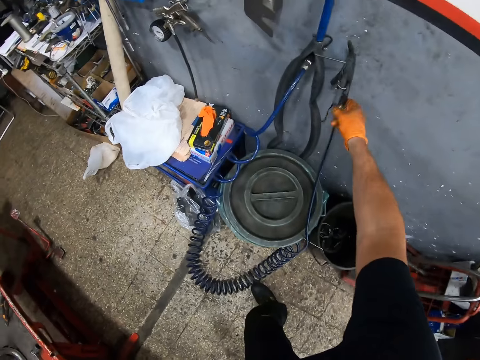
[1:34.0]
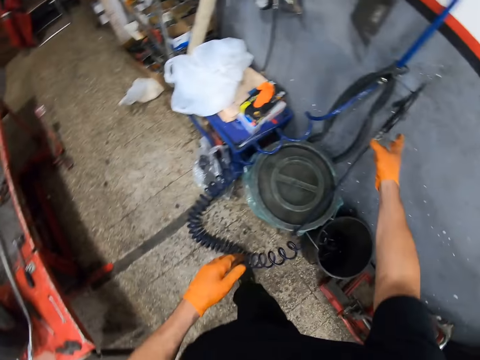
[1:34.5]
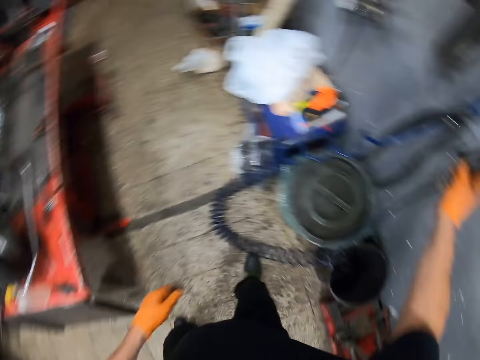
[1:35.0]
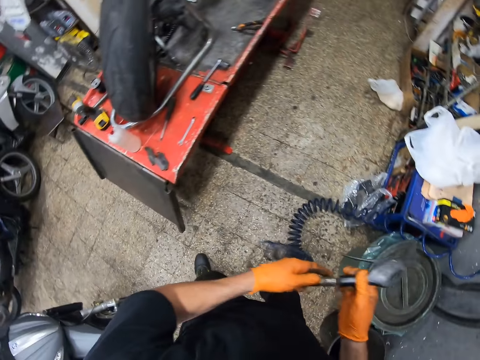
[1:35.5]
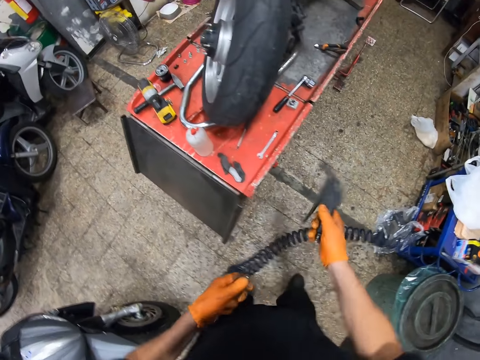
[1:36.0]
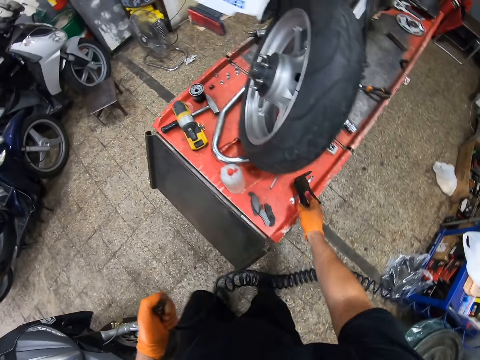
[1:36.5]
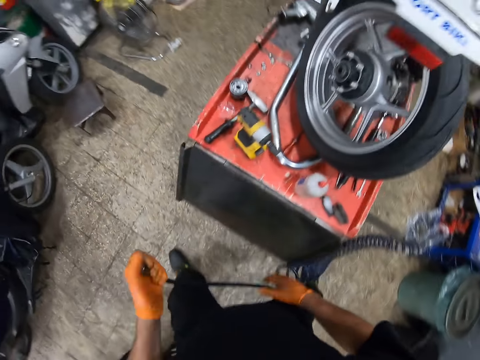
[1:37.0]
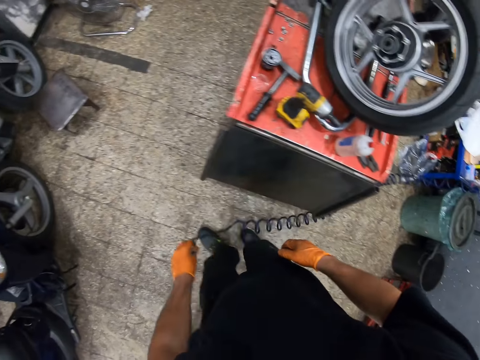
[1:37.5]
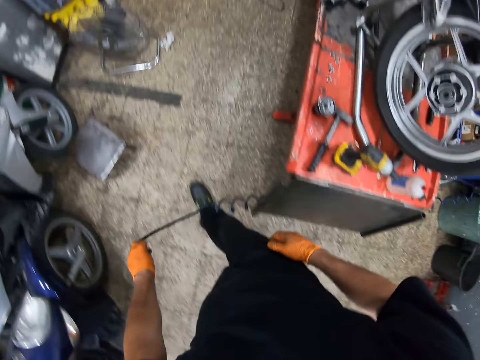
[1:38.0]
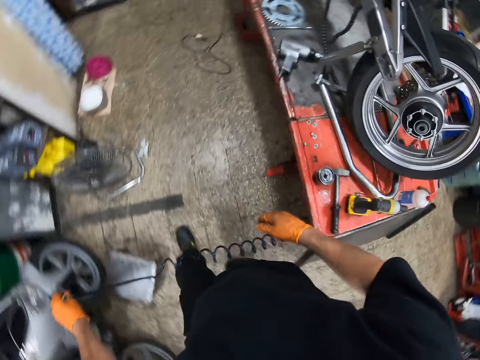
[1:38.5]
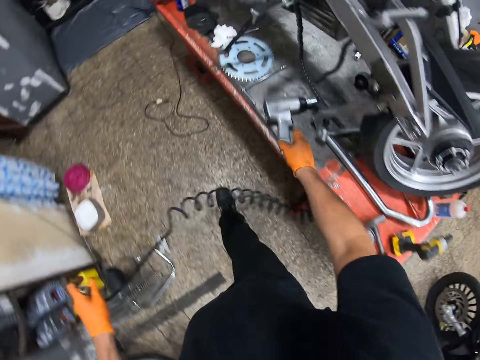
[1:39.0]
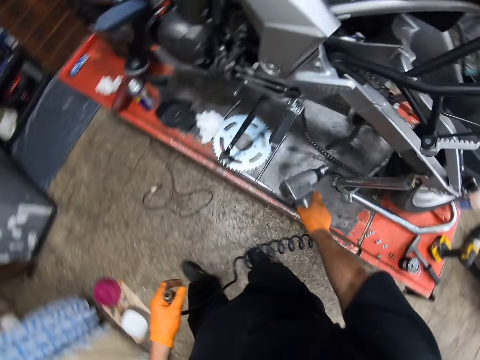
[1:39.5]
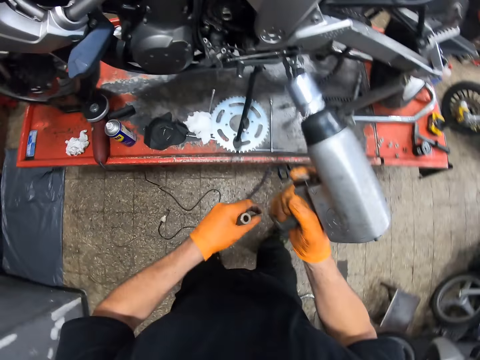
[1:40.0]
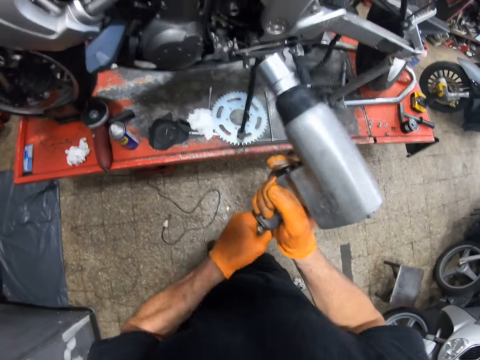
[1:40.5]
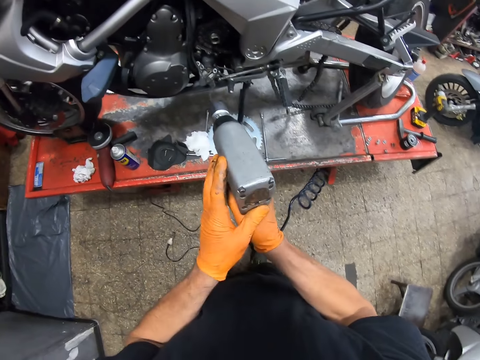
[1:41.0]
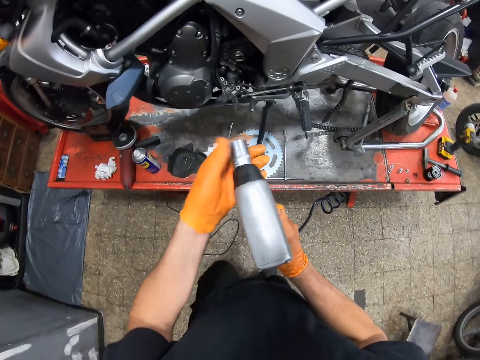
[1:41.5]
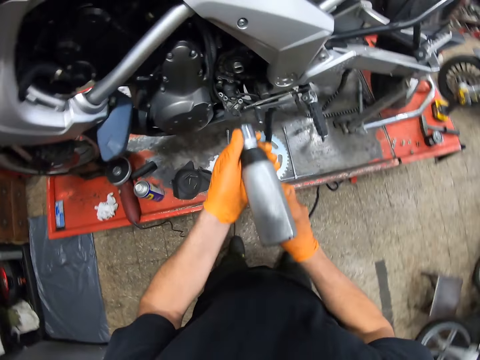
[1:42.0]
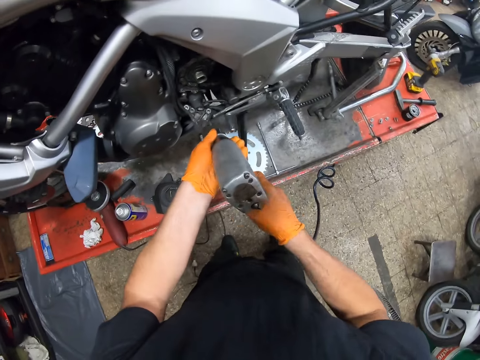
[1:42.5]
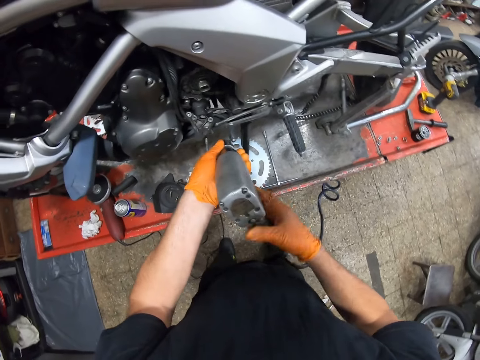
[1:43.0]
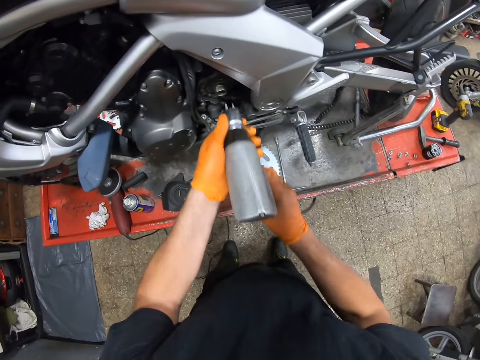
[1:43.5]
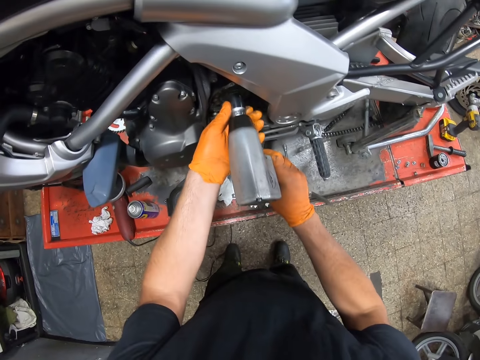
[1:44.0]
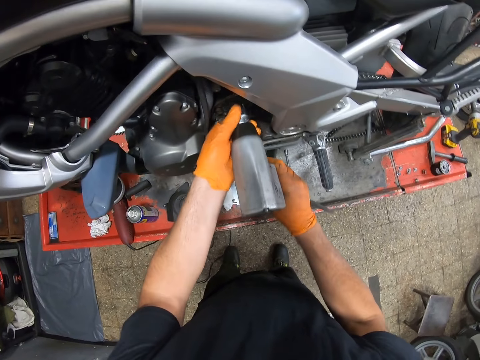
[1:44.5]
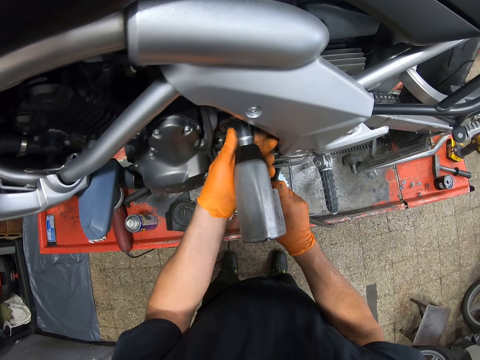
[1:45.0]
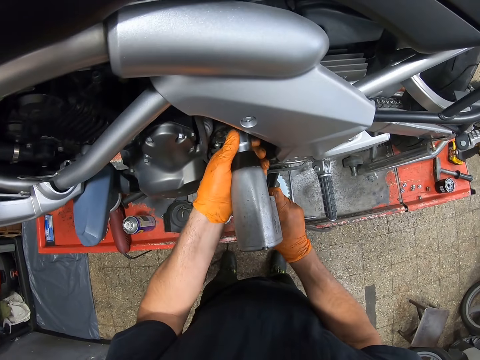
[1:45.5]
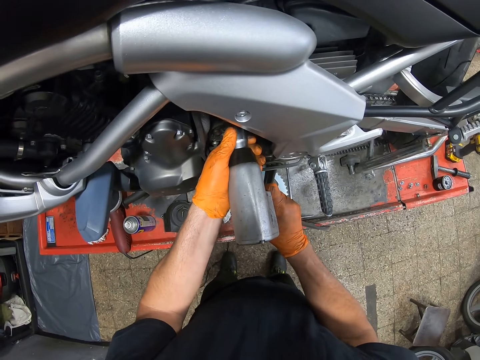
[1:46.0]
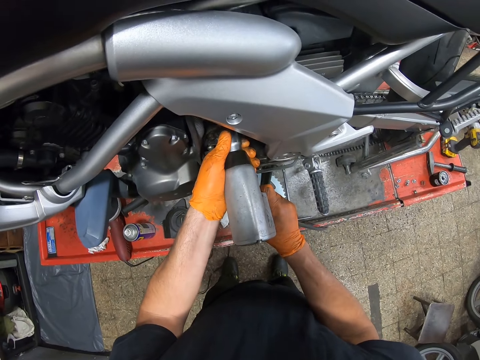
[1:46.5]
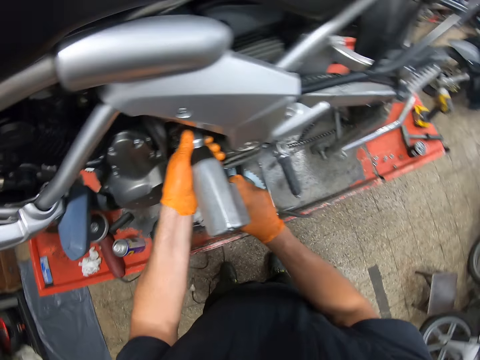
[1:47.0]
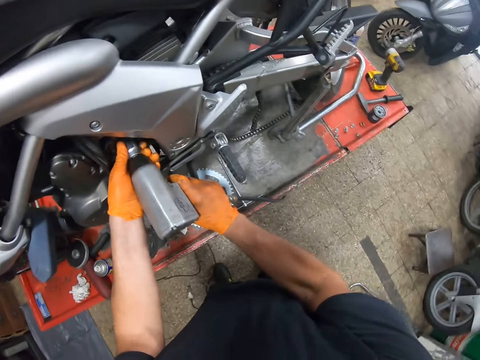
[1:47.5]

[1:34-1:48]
The camera wearer picks up an air pump with his right hand. He holds the air pump pipe with his left hand and the air pump nozzle with his right hand. He detaches the nozzle of the air pump with both hands. He drops the nozzle of the air pump onto the car lift with his right hand. He walks with the pressure pipe. He picks up a bolt and nut tightener from the car lift with his right hand. He attaches the bolt and nut tightener to the air pump pipe with both hands. He tightens the nut in the motorcycle part with the bolt and nut tightener in both hands.

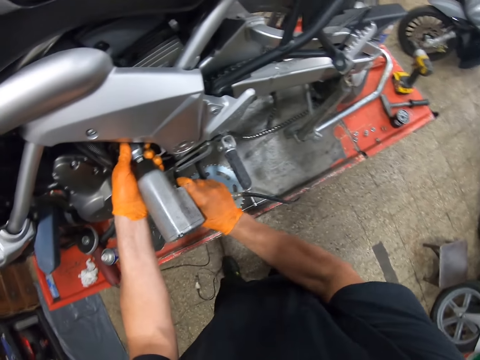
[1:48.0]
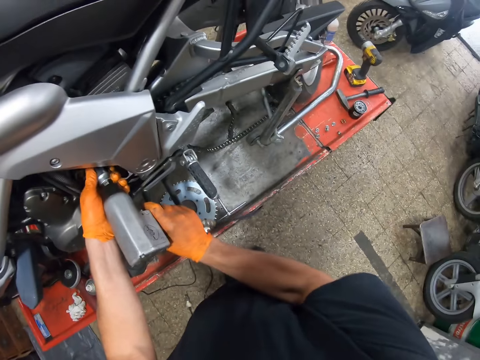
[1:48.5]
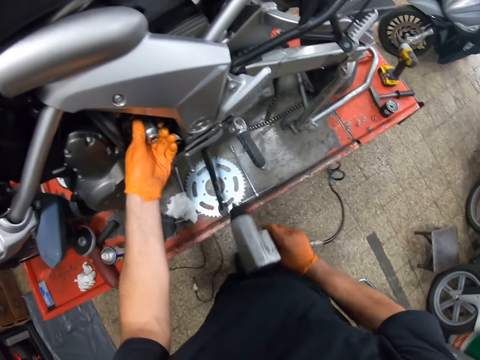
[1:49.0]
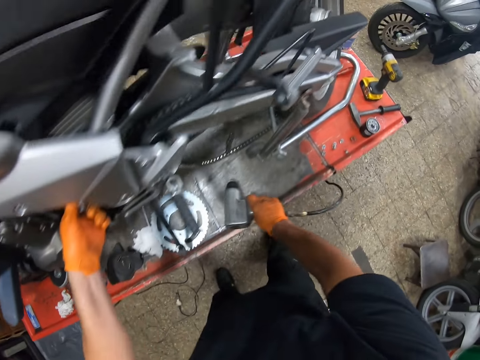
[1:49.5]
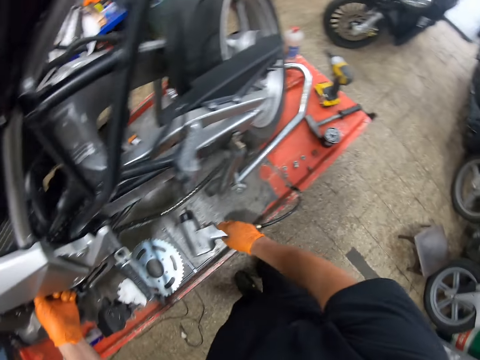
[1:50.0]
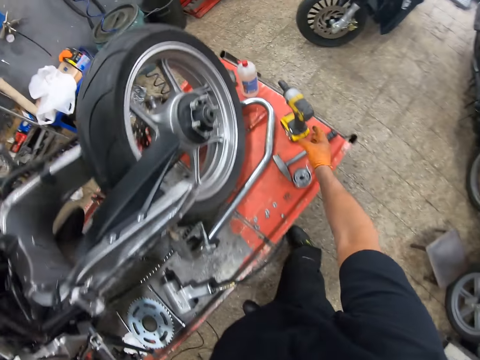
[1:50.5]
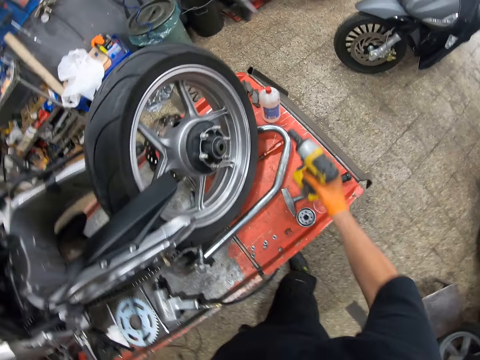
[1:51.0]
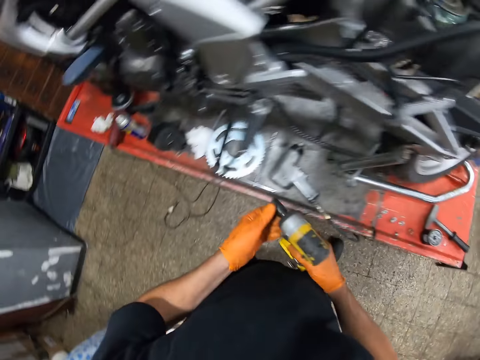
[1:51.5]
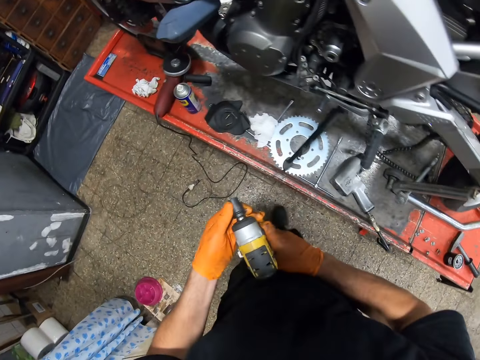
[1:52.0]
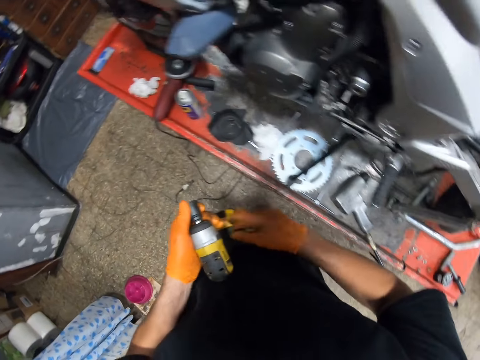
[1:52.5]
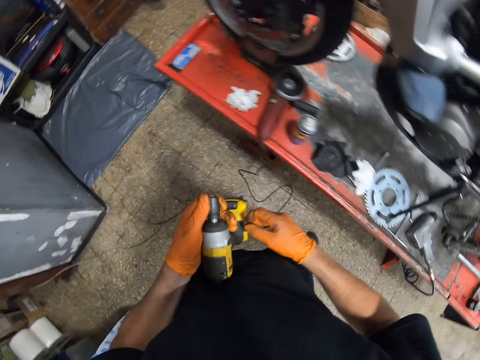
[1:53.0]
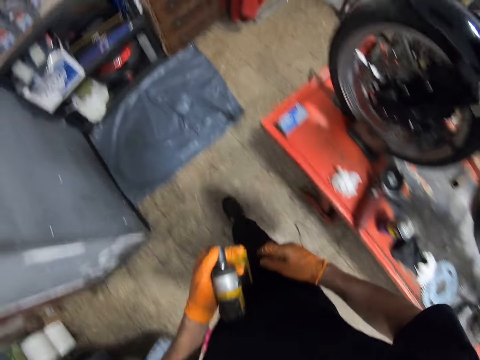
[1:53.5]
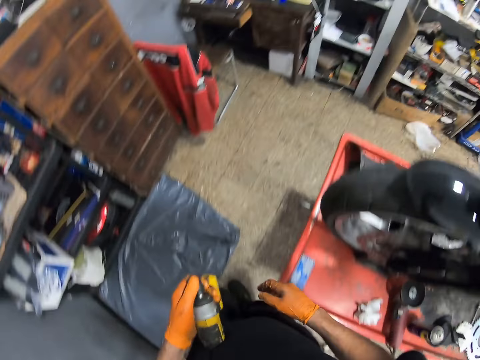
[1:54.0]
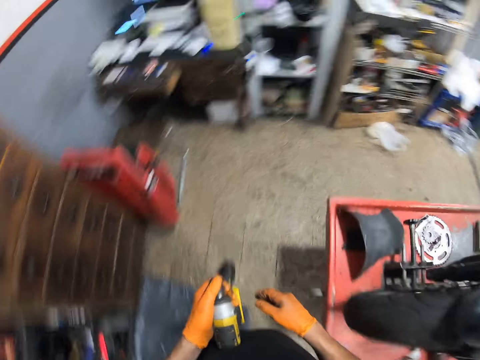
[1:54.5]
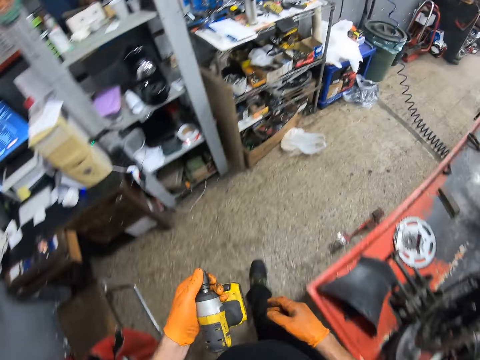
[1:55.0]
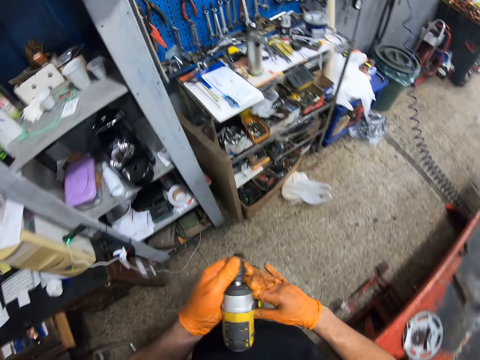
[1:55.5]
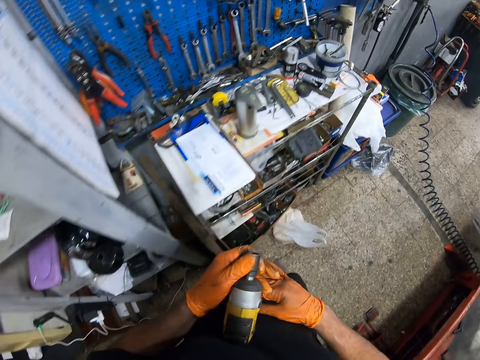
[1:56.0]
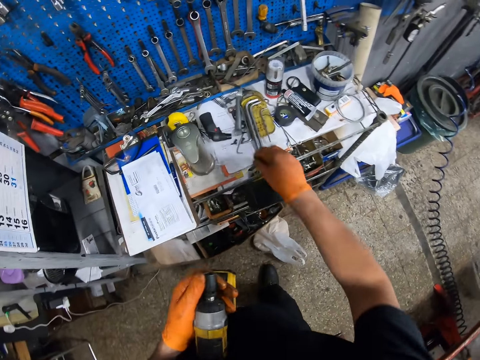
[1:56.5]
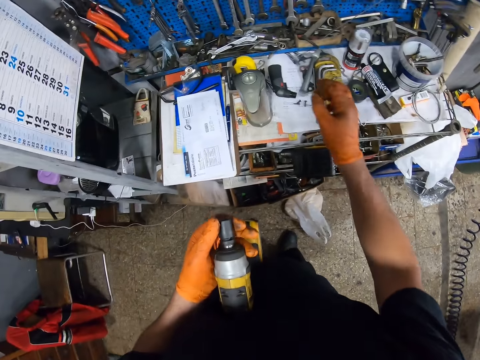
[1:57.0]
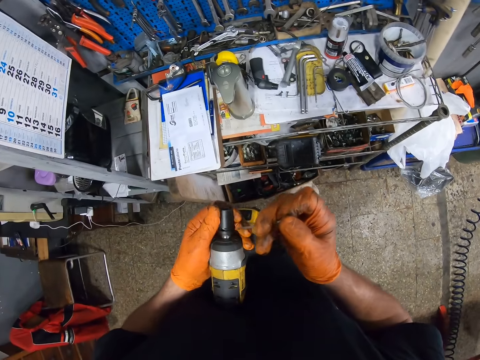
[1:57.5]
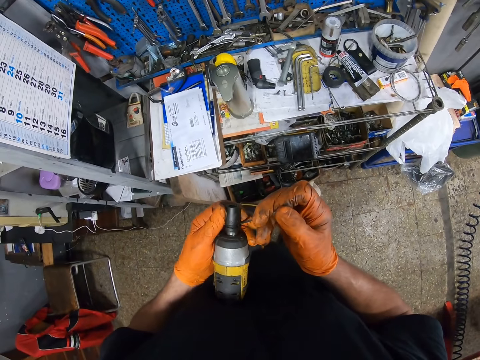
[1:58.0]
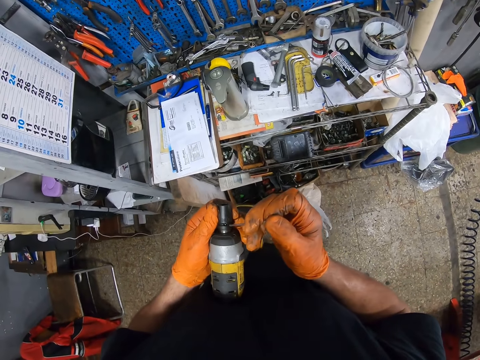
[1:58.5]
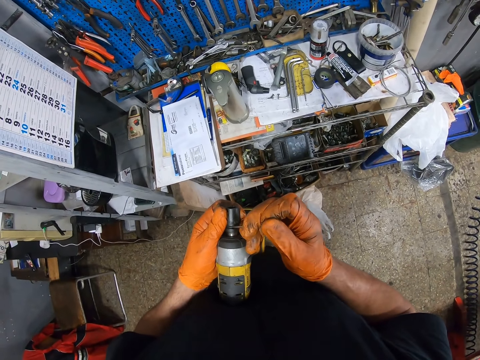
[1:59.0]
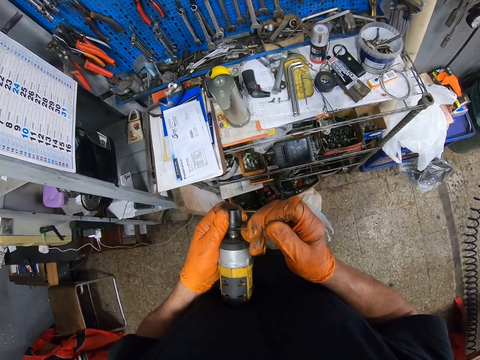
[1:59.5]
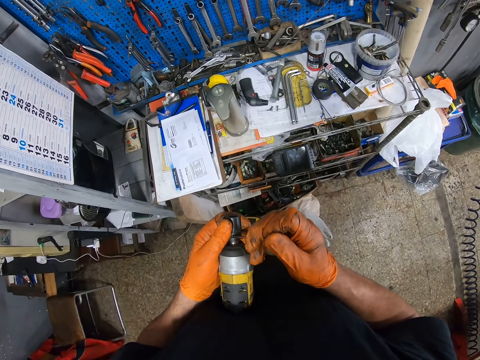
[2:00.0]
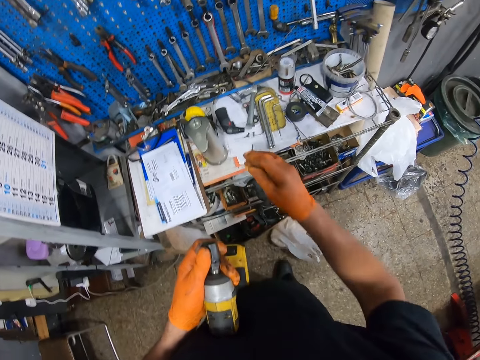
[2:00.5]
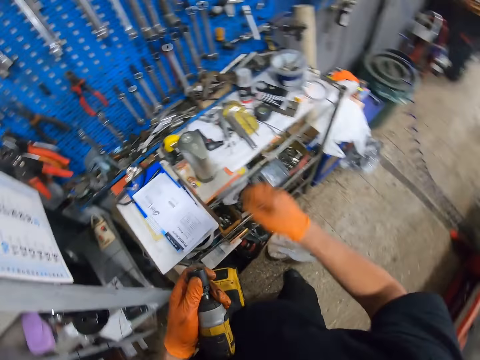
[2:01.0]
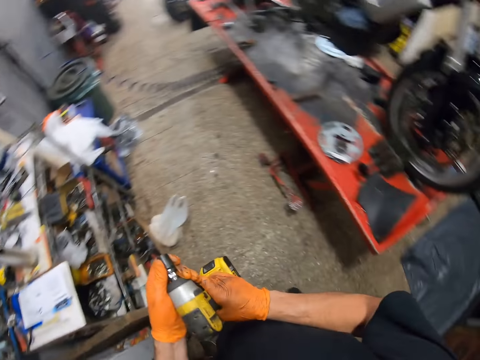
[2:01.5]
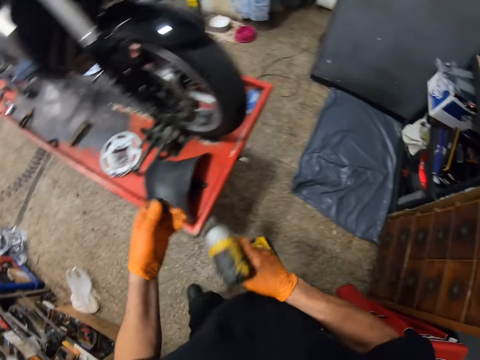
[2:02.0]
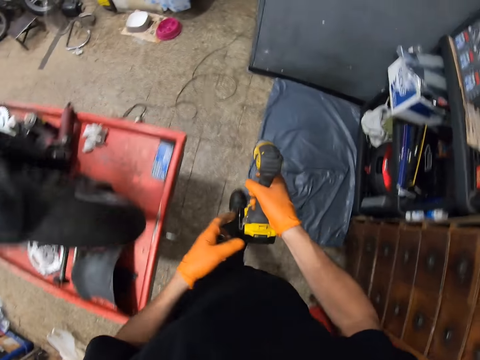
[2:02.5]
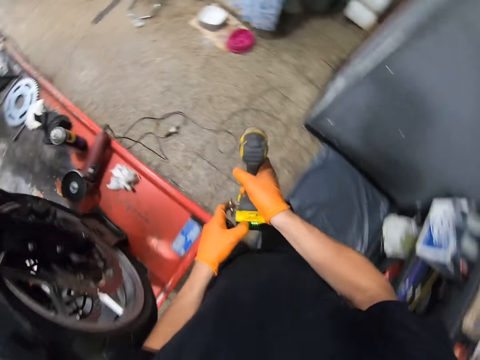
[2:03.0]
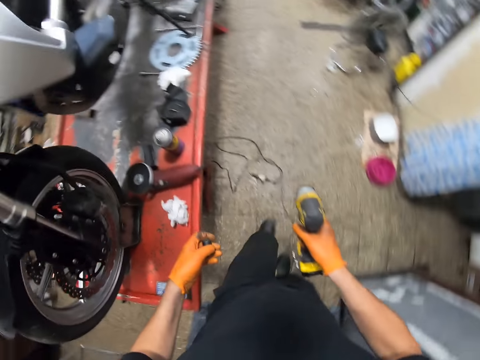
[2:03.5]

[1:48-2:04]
The camera wearer holds the motorcycle part with his left hand. He drops the bolt and nut tightener onto the car lift with his right hand. He picks up a hand drilling machine from the car lift with his right hand. He passes the hand drilling machine to his left hand. He walks around. He holds the hand drilling machine with both hands. He unscrews the tip of the hand drilling machine with his left hand. He picks up a pin from a tool table with his right hand. He inserts the pin into the hand drilling machine. He drops the pin onto the tool table. He holds the hand drilling machine with both hands. He removes the tip of the hand drilling machine with his left hand. He walks around. He holds the hand drilling machine in his right hand.
